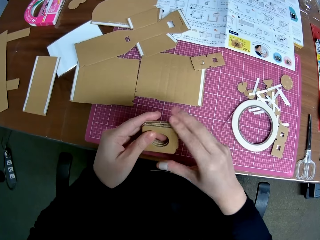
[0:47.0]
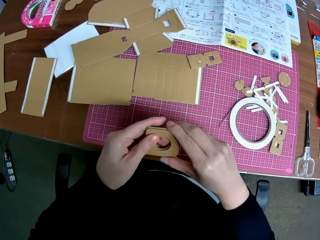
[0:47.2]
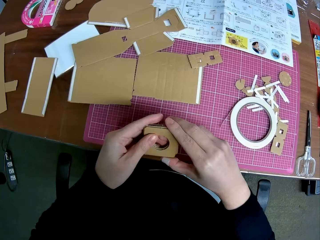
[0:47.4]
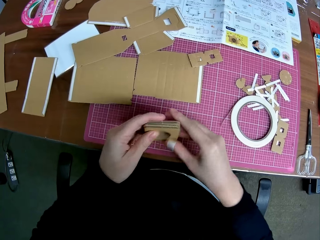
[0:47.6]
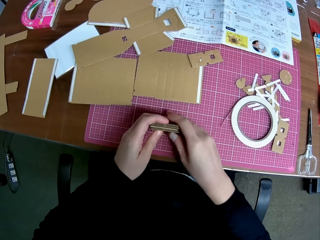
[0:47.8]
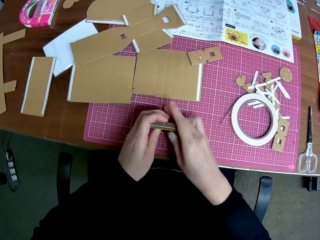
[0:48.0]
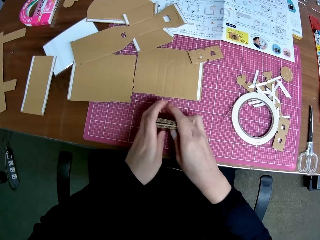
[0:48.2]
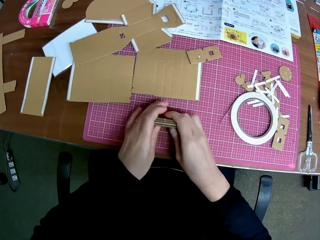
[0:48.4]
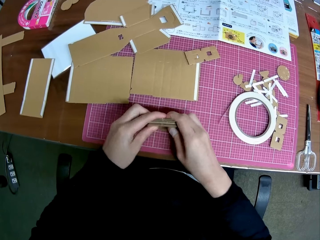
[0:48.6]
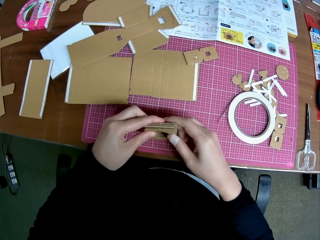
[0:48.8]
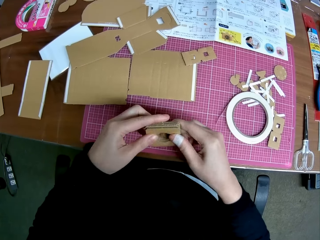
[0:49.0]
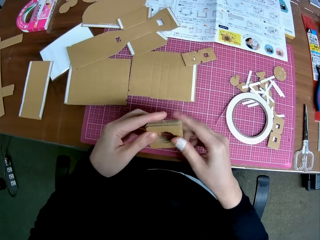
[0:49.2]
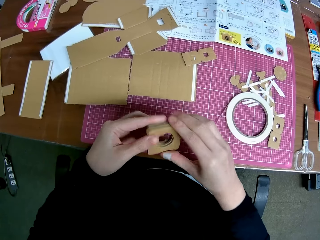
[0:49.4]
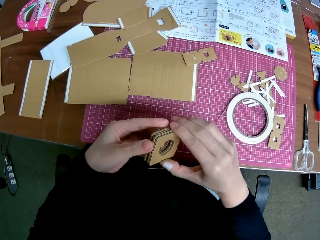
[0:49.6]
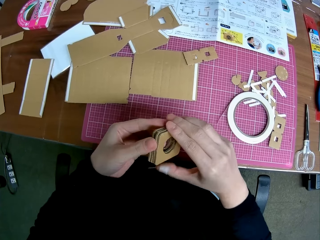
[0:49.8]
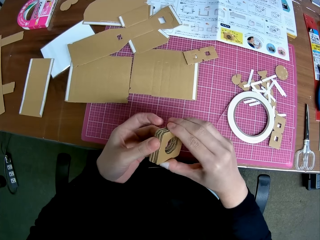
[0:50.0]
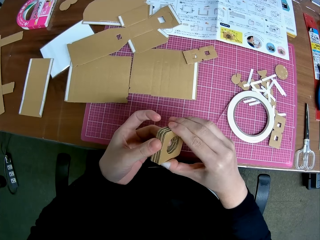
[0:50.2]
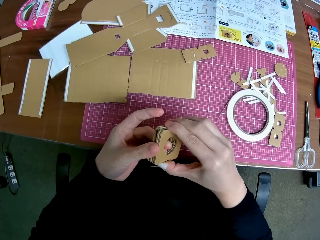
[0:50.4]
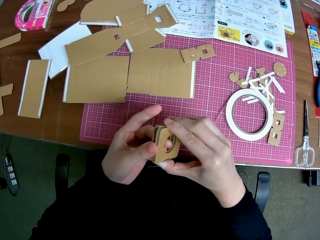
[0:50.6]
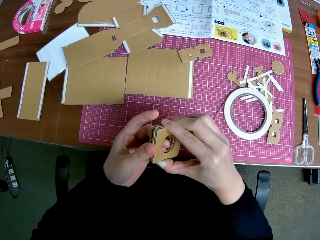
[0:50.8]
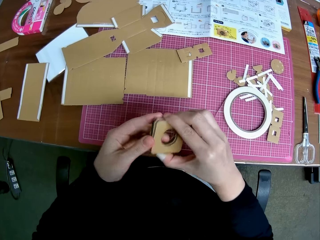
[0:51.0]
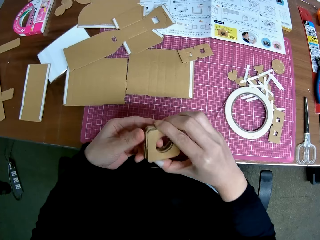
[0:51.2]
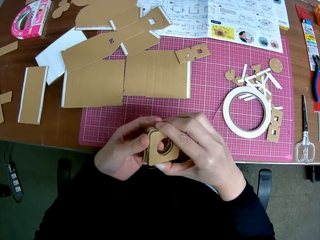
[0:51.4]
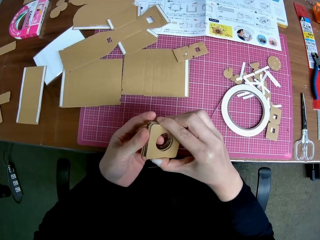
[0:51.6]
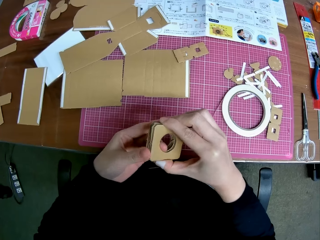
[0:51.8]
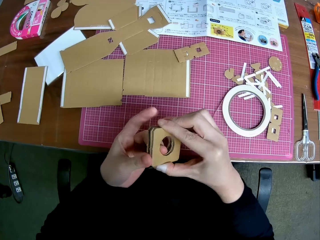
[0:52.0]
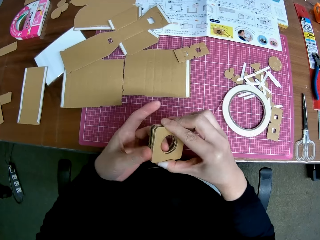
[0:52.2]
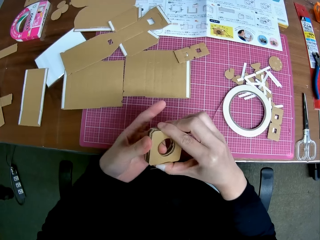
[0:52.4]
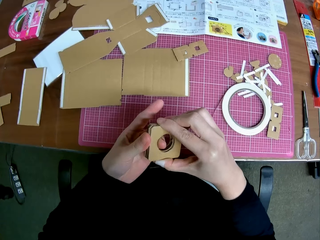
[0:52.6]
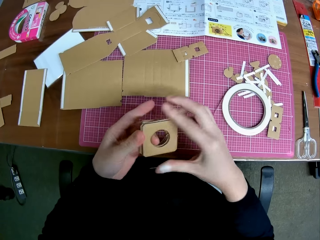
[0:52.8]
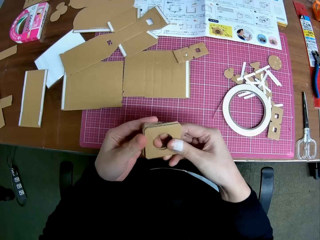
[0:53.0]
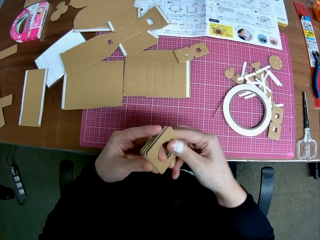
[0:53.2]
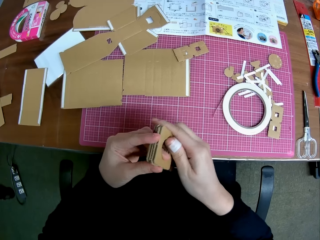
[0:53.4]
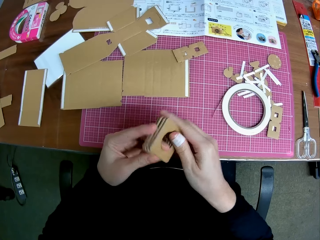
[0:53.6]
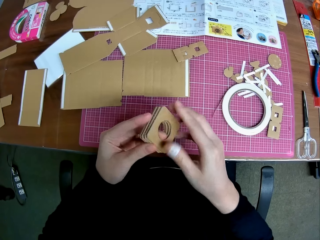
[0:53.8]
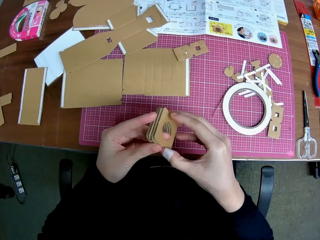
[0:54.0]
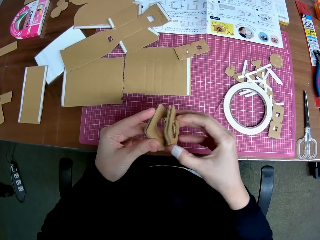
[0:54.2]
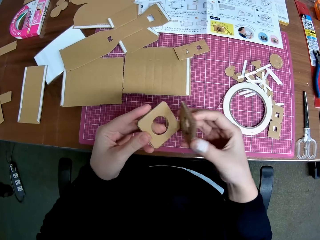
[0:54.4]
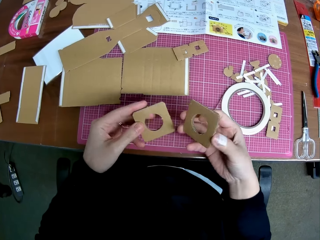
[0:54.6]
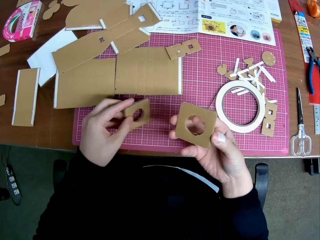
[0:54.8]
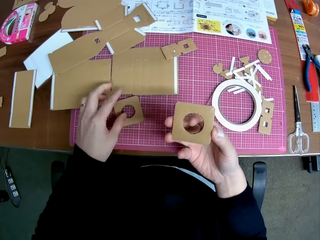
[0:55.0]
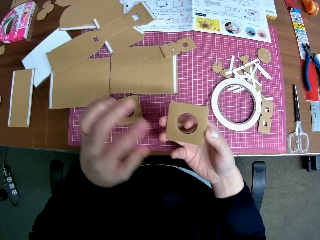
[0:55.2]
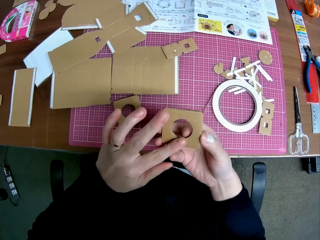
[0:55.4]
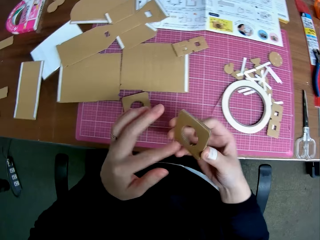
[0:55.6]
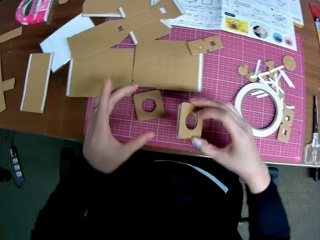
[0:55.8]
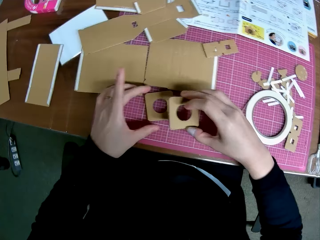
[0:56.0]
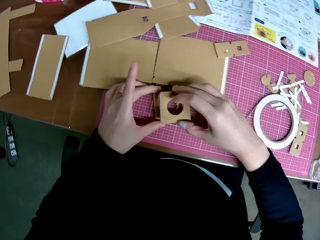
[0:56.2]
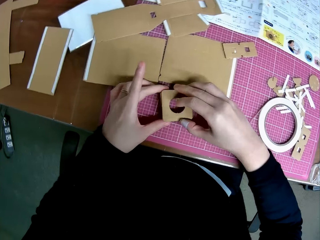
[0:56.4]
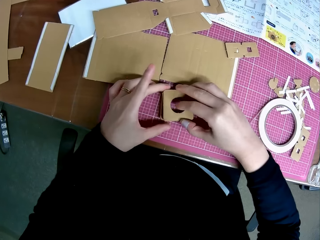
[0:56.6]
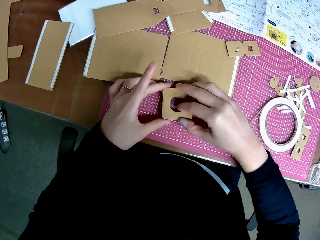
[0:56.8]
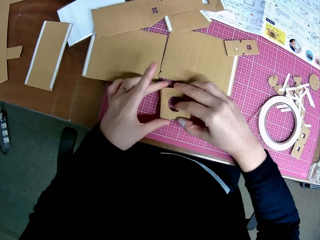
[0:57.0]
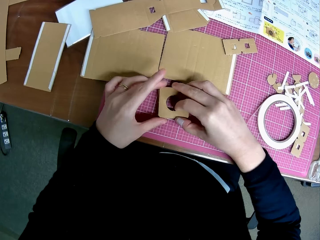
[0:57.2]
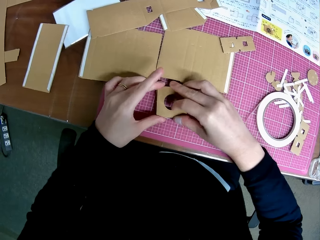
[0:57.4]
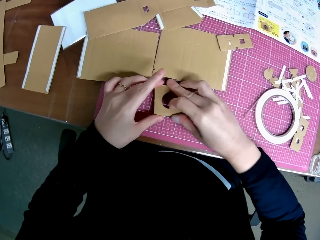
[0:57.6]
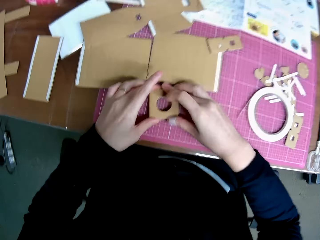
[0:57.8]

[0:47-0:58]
The camera wearer presses the cardboard crafts. They align the pieces together. They separate the pieces. They put one of the pieces on the cutting mat. They touch the other piece. They join the pieces together.

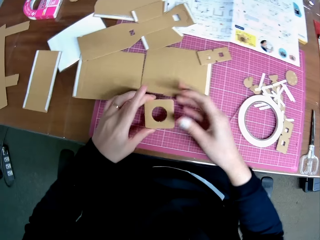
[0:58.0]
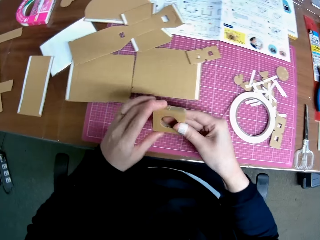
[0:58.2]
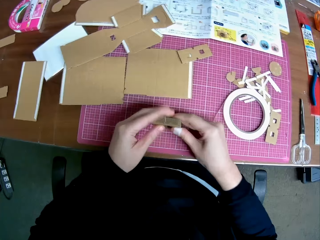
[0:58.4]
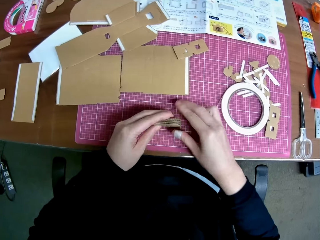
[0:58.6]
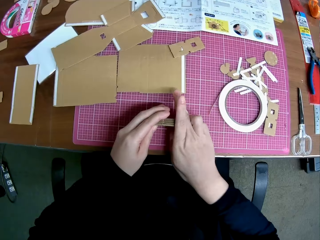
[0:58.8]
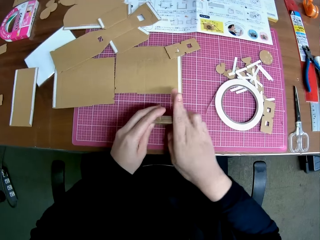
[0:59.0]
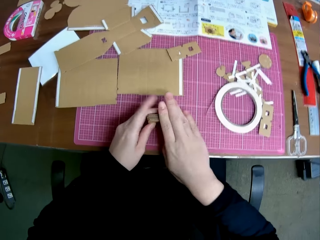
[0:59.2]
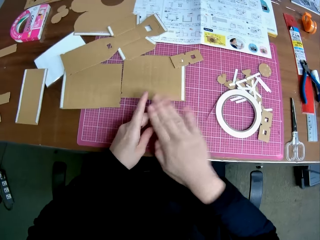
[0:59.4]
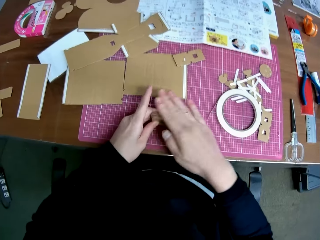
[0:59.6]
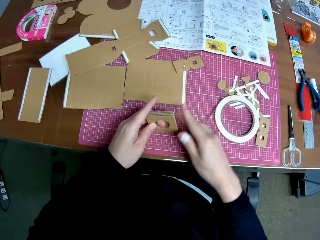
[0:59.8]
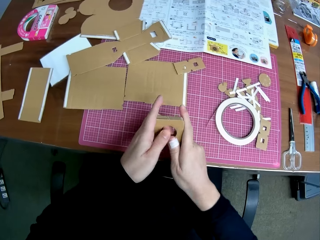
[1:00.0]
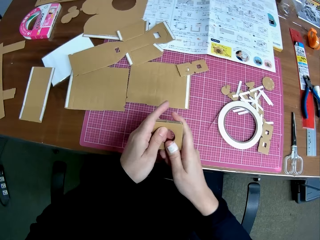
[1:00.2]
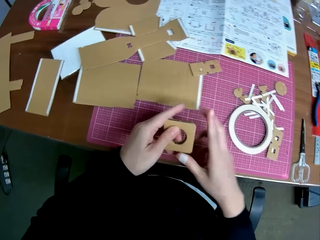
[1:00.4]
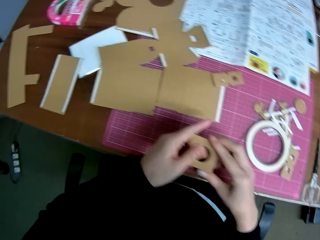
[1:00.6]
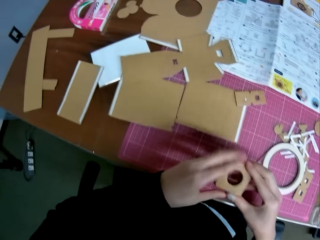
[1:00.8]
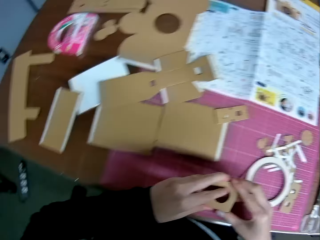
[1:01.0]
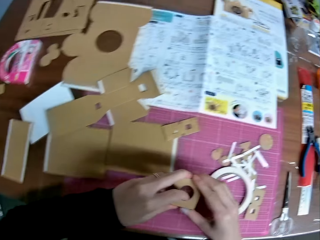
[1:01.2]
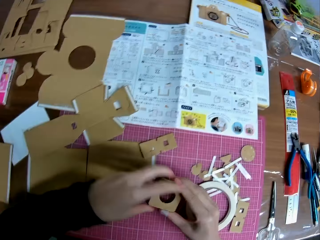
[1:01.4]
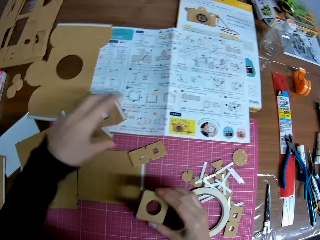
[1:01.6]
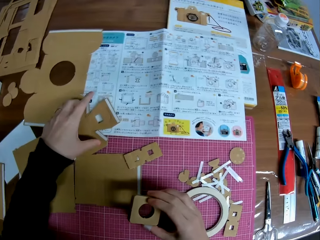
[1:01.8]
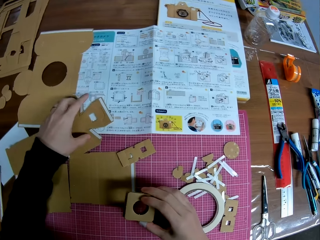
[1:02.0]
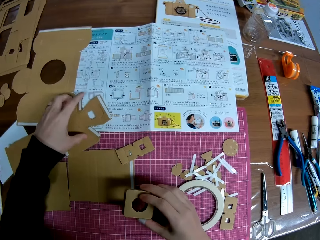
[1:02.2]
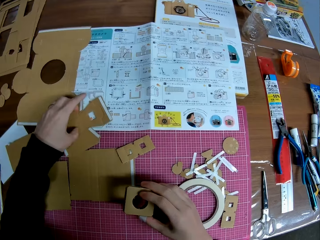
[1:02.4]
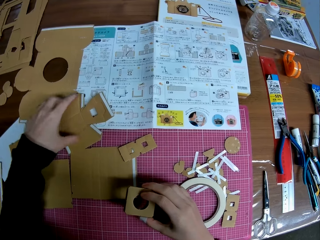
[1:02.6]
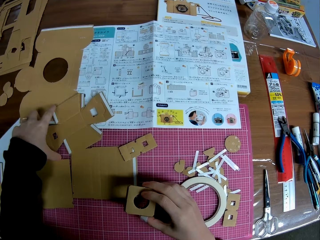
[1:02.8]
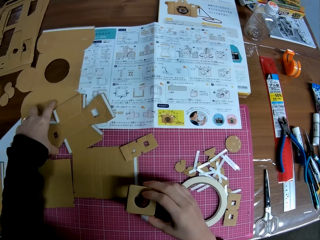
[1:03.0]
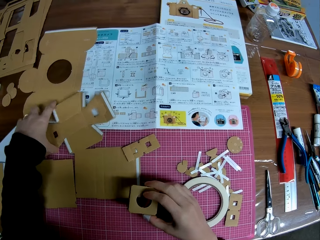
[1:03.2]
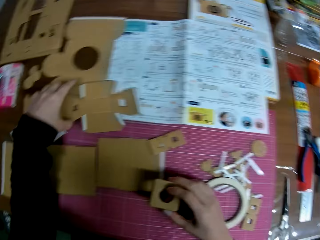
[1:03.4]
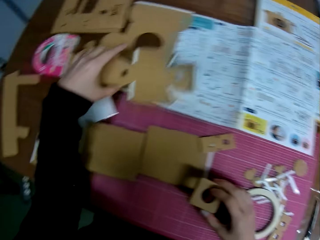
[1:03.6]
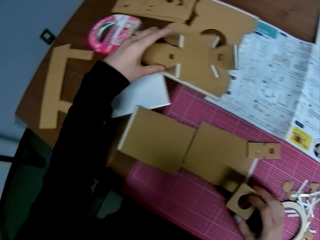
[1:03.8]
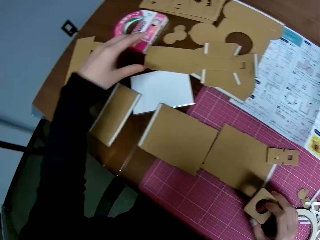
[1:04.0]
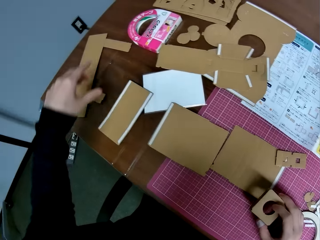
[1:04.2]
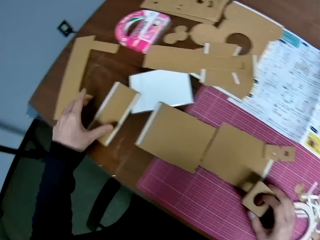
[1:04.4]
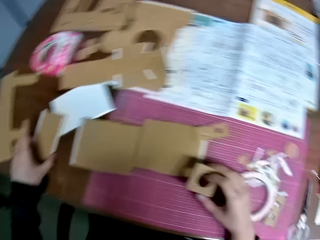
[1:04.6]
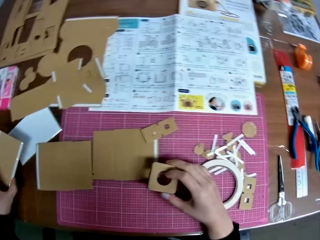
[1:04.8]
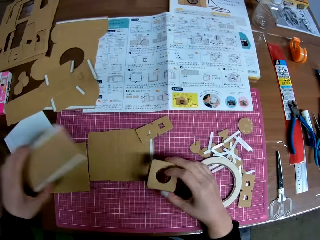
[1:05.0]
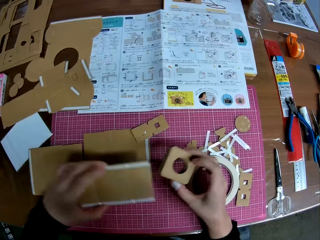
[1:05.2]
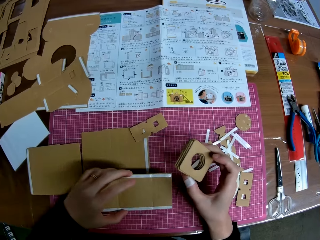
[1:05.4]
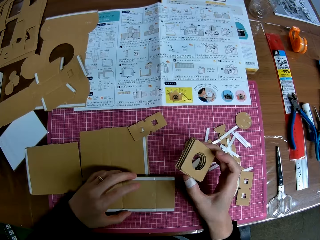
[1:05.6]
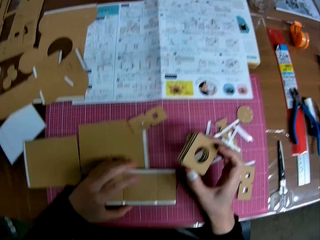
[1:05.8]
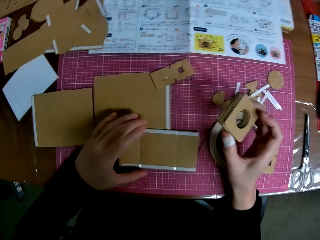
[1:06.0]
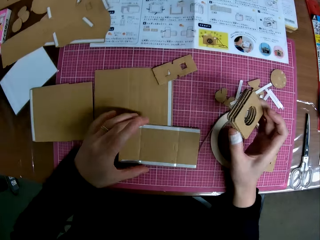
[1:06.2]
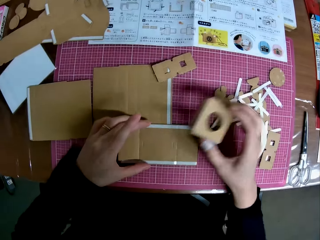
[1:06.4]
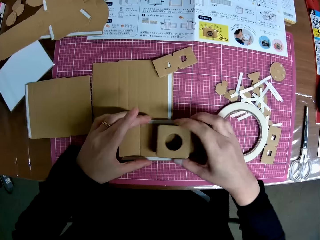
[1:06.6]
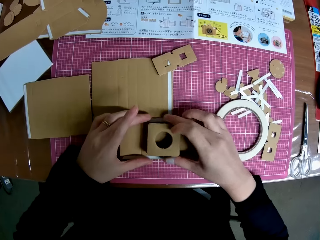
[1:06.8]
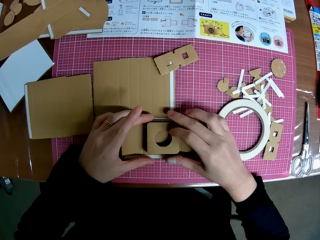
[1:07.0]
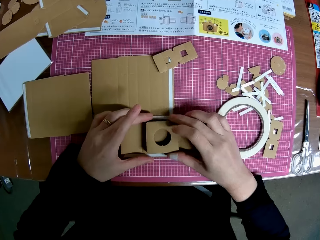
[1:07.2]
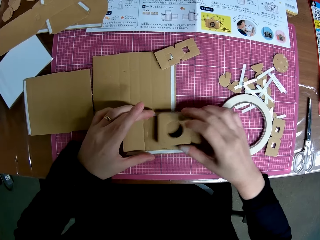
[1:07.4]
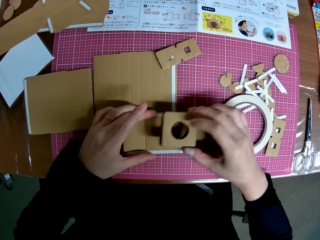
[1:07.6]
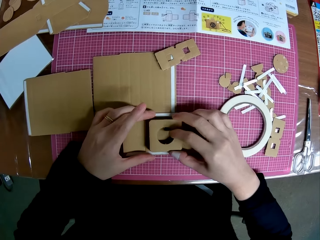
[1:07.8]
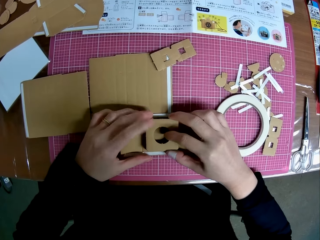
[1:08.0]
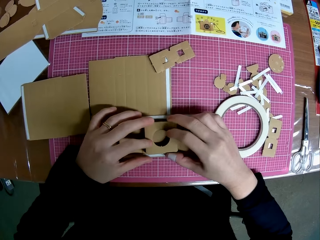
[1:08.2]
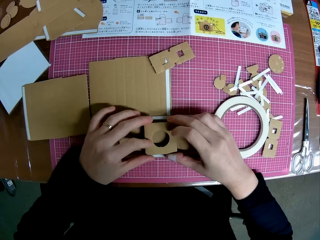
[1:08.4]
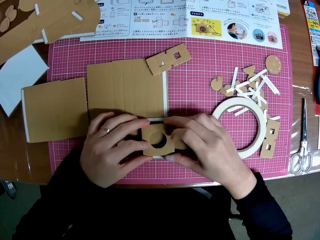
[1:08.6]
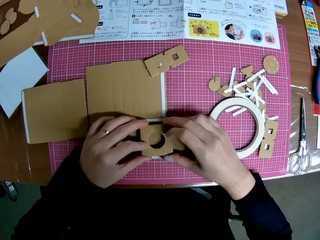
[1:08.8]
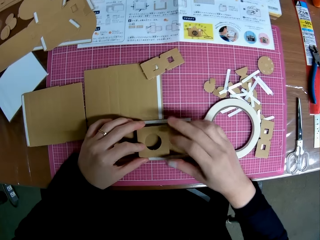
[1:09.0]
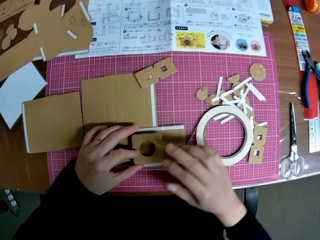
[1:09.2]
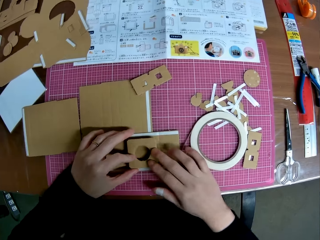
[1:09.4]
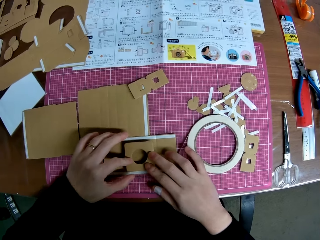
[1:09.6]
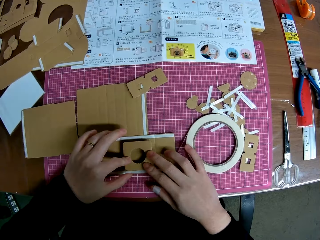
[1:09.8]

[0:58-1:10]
The camera wearer presses the cardboard crafts. She aligns the pieces together. She moves another piece on the table to another position on the table. She picks the cardboard craft. She drops the cardboard crafts. She picks another cardstock piece from the table. She puts the piece on the cutting mat. She sets the other pieces in her hand on the big piece on the cutting mat. She sticks the cardboard crafts.
